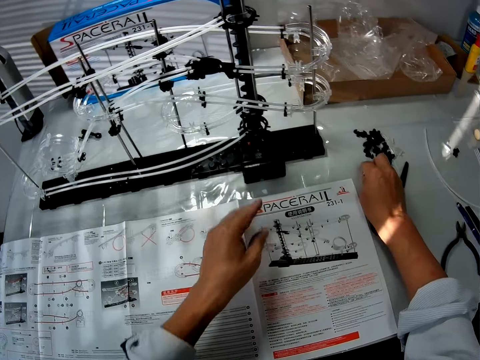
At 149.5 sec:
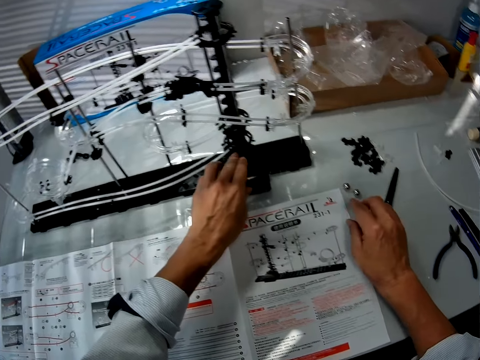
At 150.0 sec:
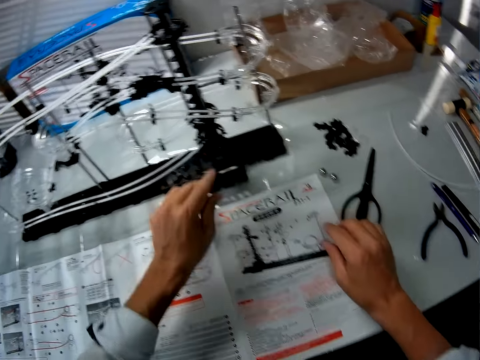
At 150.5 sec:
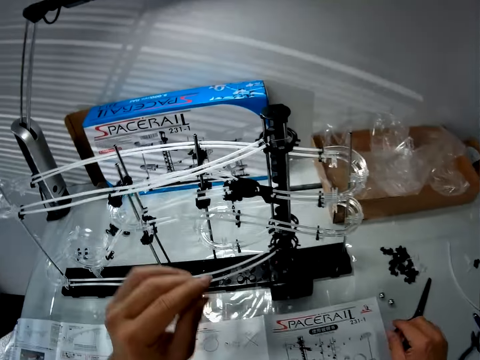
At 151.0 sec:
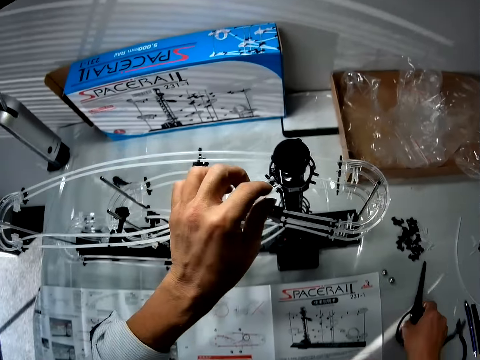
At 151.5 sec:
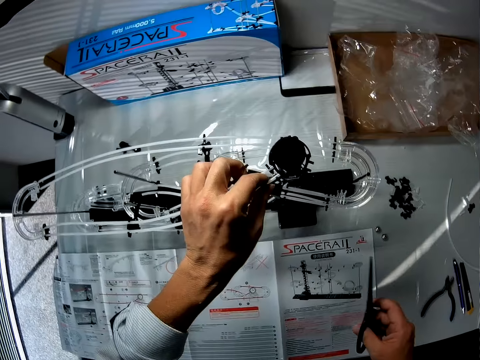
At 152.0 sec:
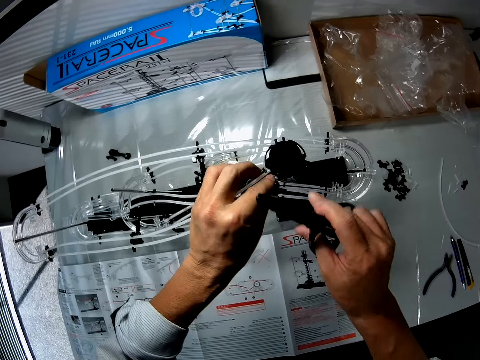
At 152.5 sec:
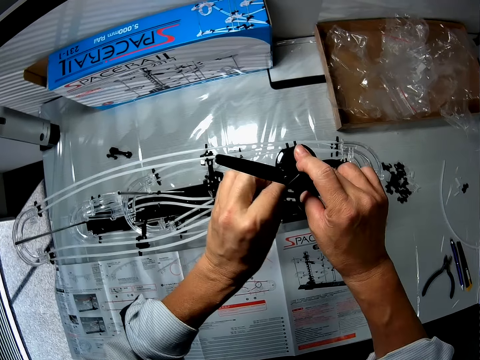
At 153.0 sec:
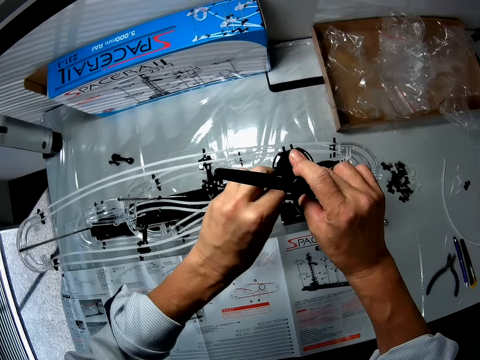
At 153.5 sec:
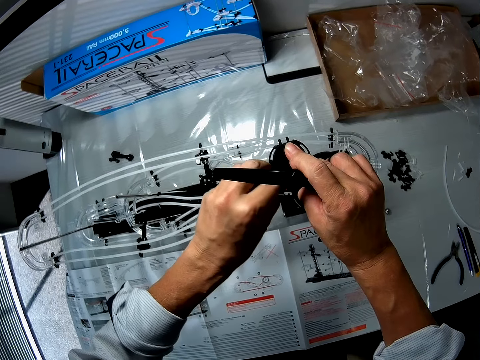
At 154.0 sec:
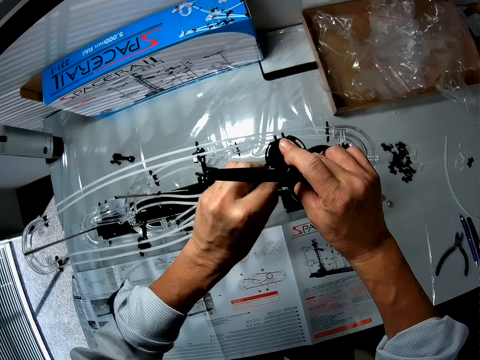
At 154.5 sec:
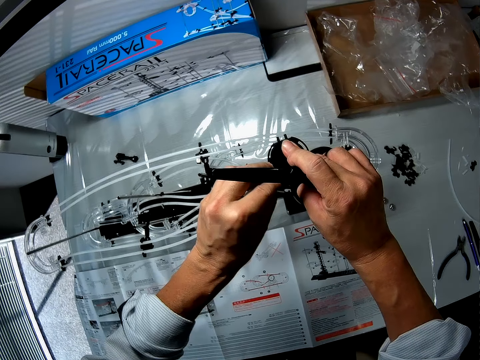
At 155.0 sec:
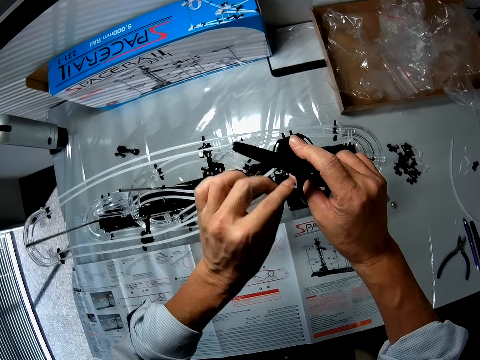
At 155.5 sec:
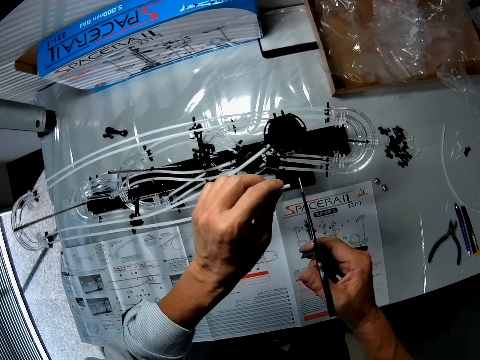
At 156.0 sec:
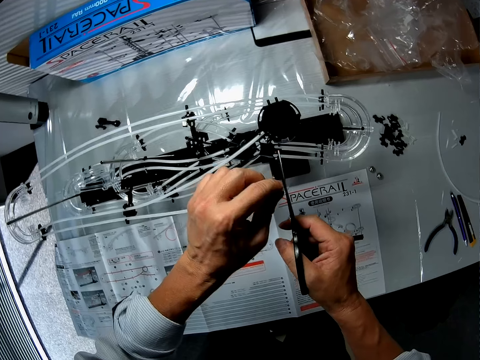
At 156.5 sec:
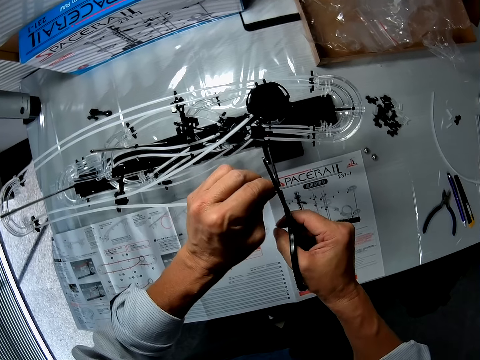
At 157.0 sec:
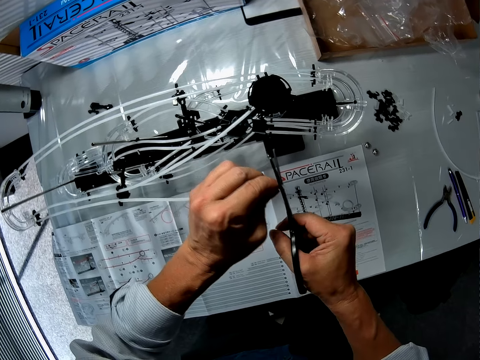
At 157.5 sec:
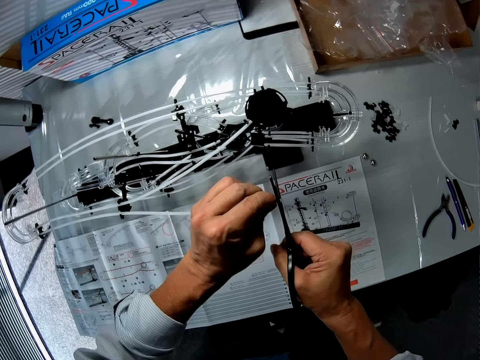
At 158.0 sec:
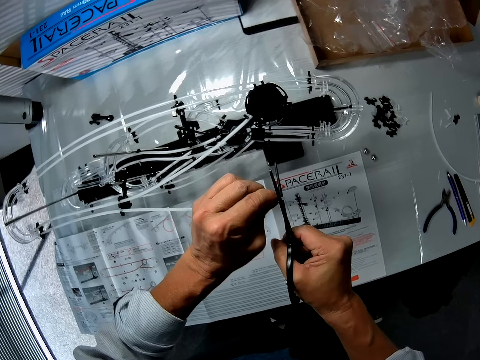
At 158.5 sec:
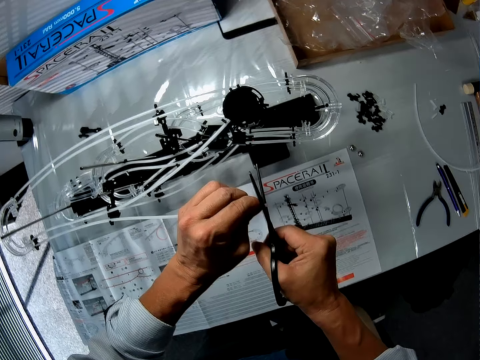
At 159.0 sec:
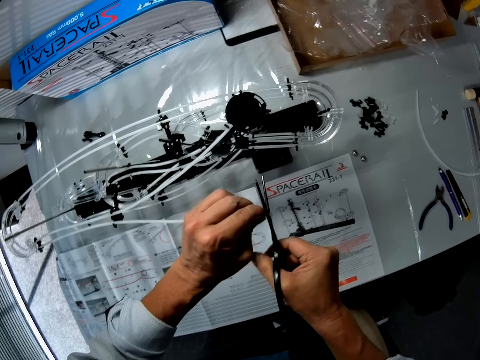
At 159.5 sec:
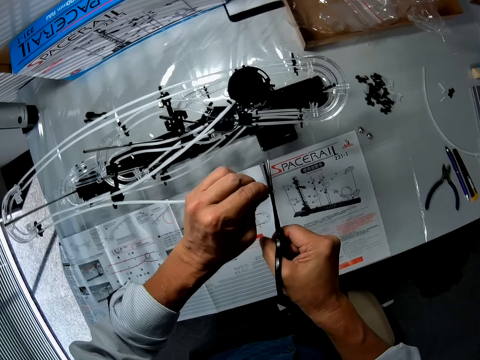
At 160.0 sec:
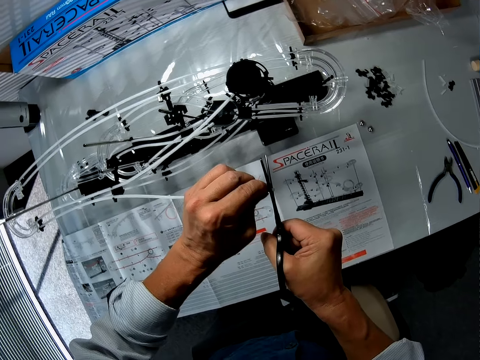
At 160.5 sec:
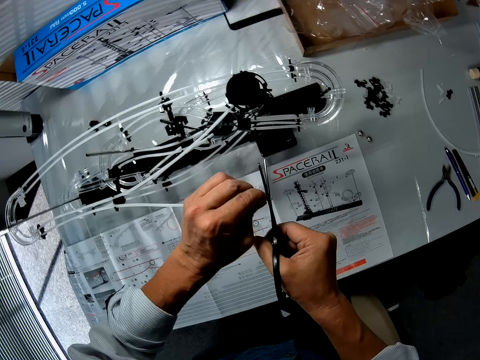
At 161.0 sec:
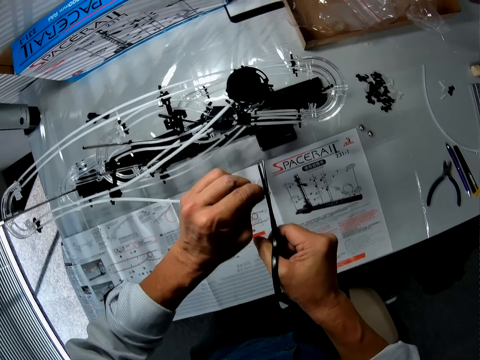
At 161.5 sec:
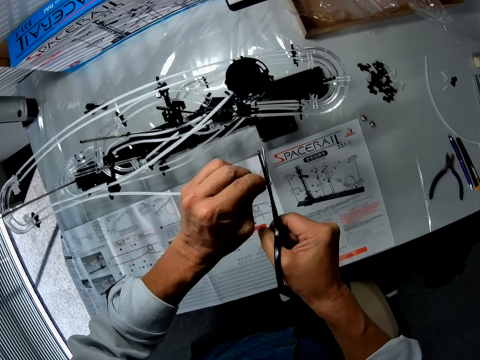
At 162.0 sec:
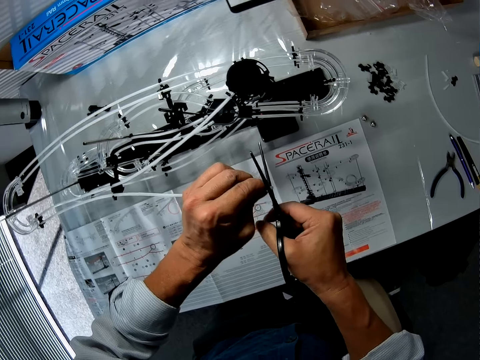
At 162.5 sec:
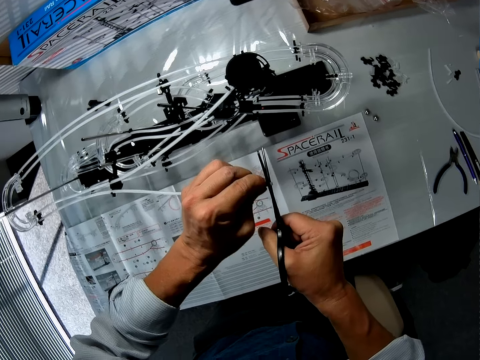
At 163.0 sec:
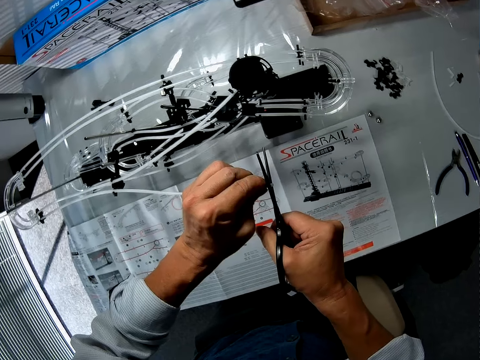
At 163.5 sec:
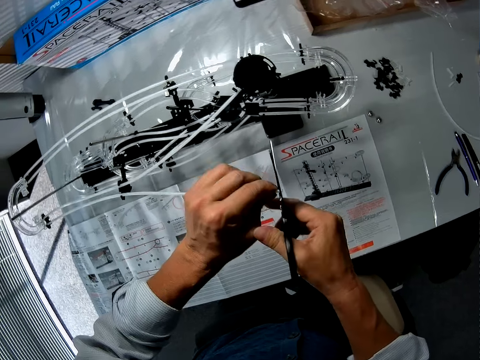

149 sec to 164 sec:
The camera wearer puts the marble balls on the table. They switch the space rail off. They pick the scissors from the table. They detach a tube from the toy assembly. They remove a hand from the space rail. They cut the tube.

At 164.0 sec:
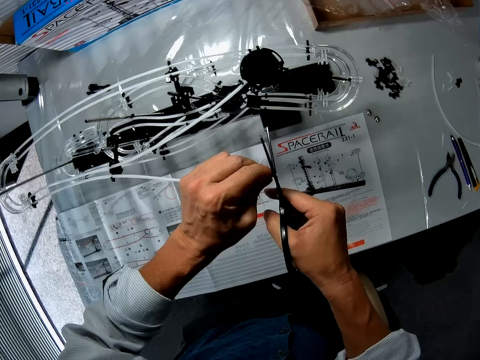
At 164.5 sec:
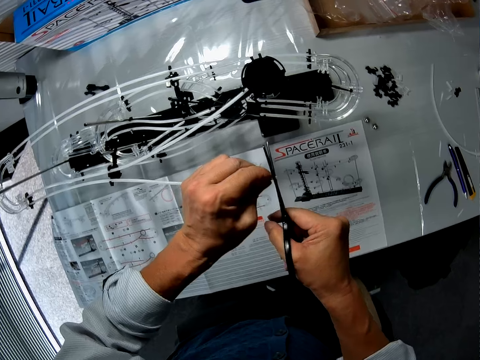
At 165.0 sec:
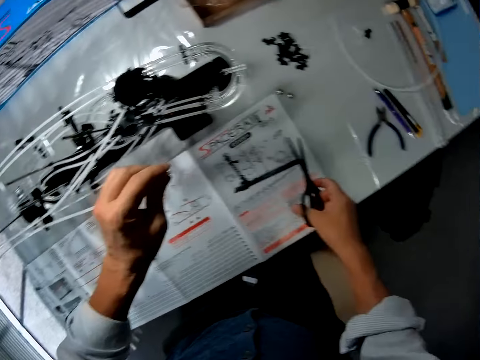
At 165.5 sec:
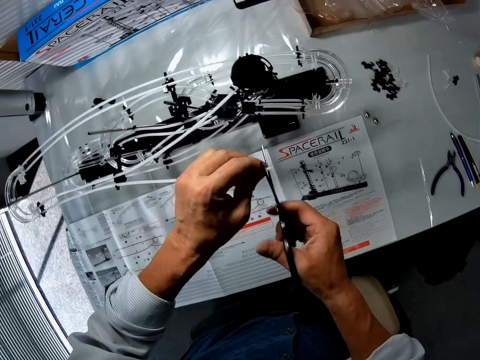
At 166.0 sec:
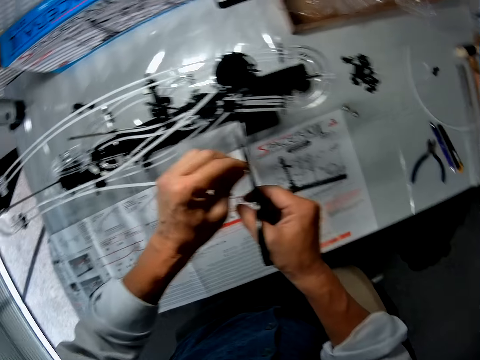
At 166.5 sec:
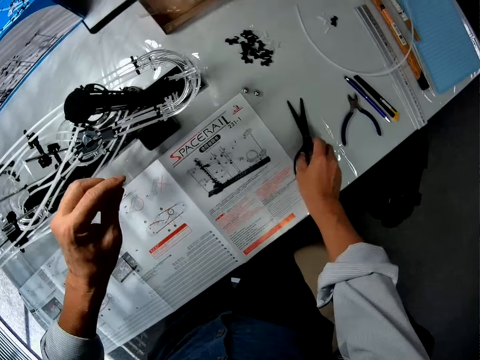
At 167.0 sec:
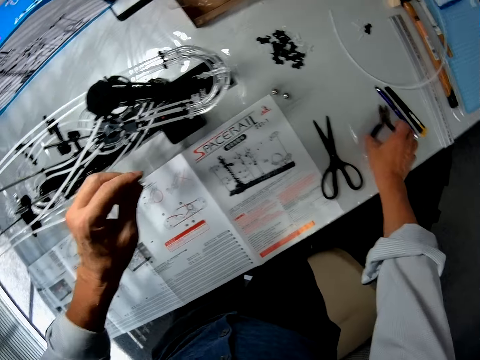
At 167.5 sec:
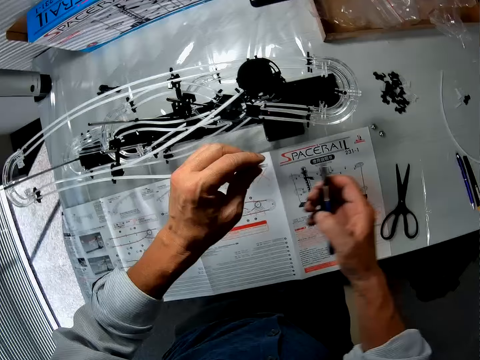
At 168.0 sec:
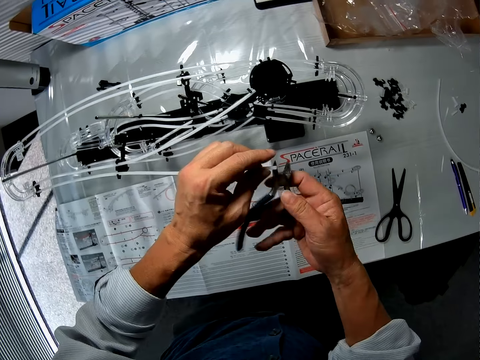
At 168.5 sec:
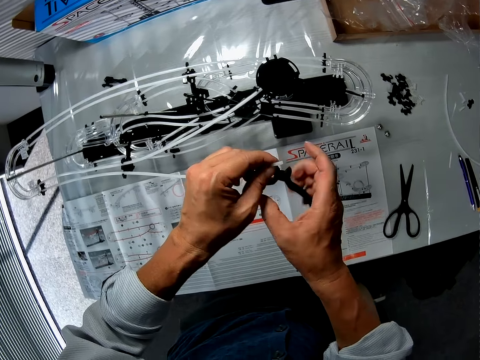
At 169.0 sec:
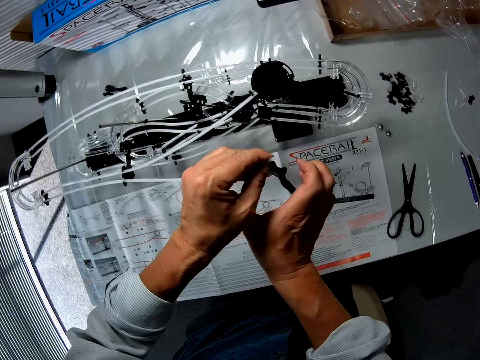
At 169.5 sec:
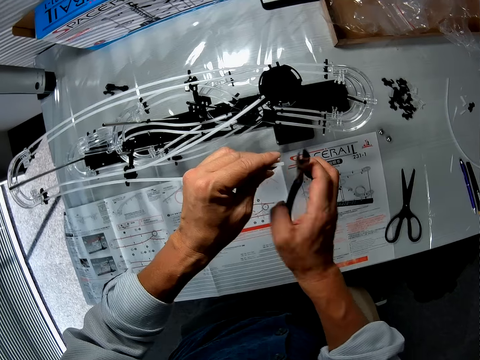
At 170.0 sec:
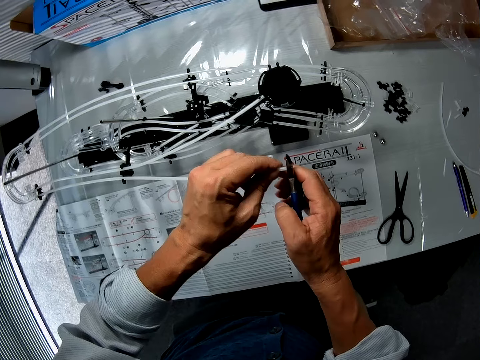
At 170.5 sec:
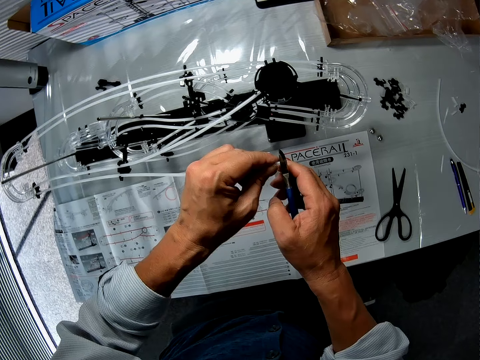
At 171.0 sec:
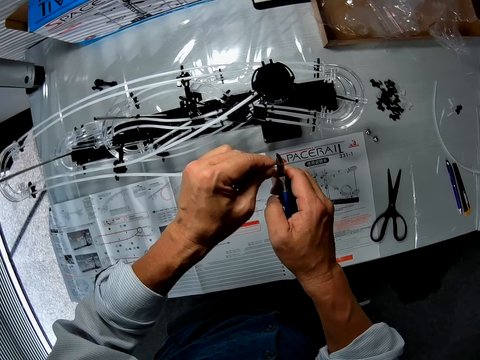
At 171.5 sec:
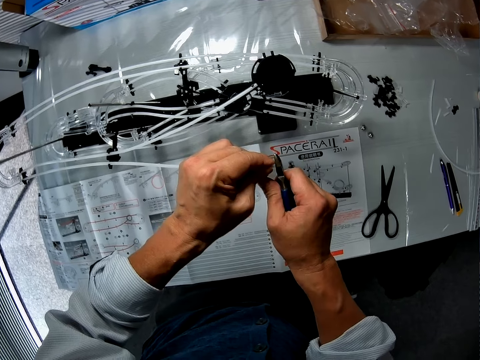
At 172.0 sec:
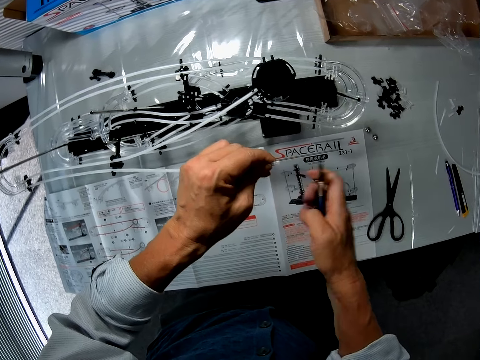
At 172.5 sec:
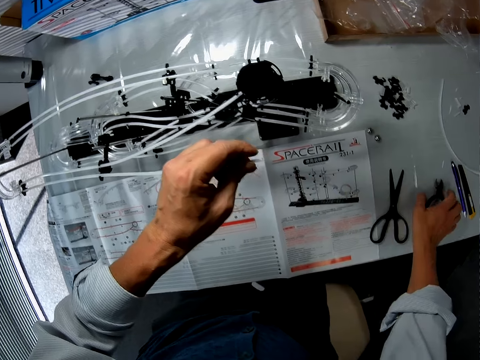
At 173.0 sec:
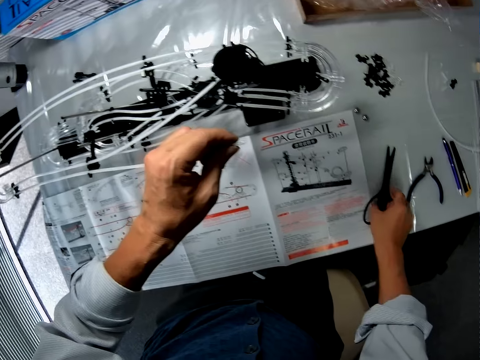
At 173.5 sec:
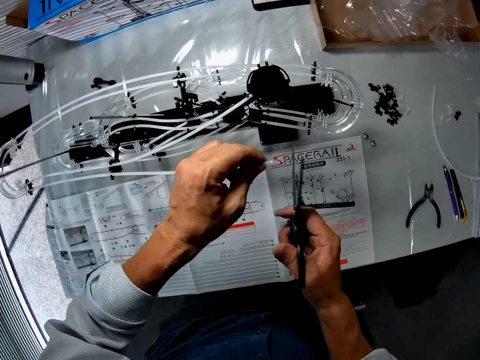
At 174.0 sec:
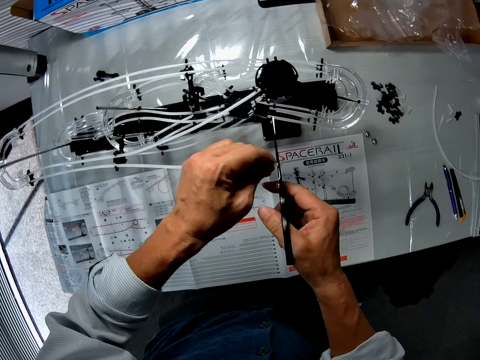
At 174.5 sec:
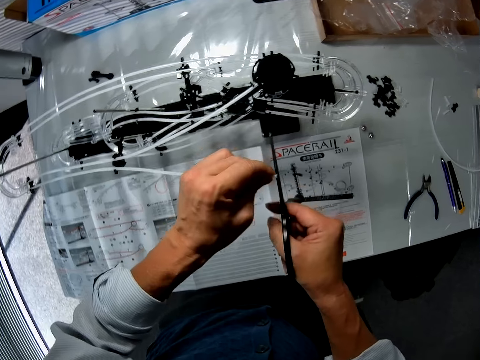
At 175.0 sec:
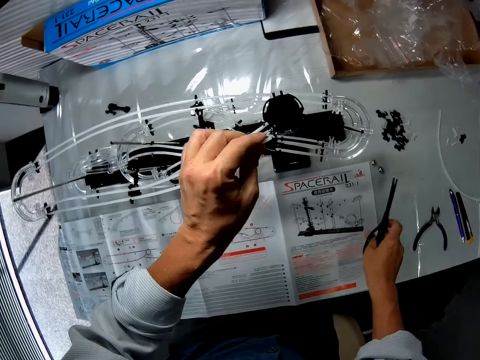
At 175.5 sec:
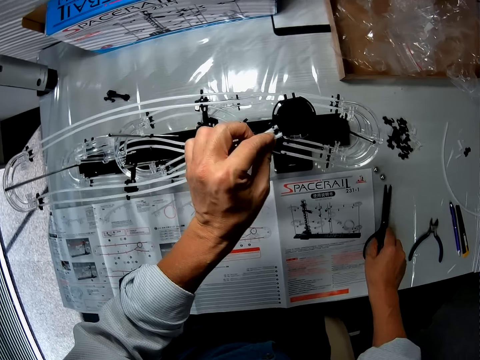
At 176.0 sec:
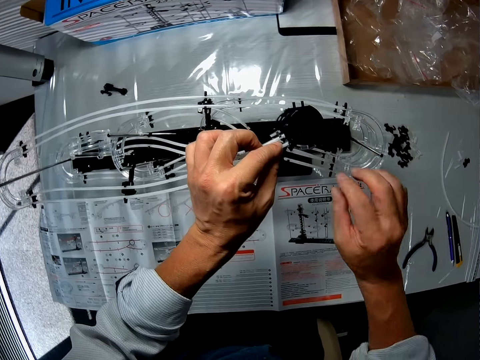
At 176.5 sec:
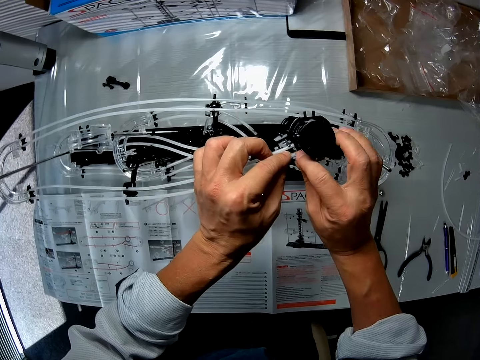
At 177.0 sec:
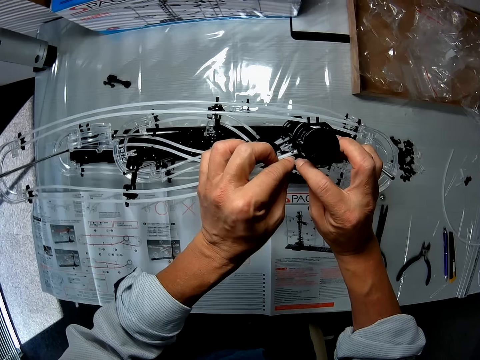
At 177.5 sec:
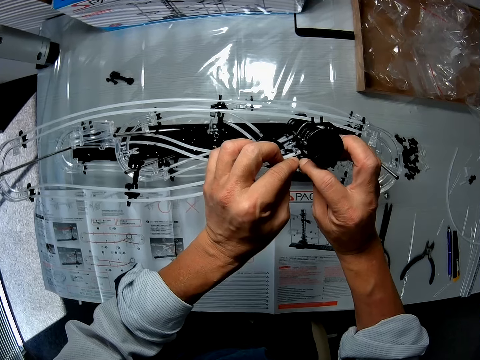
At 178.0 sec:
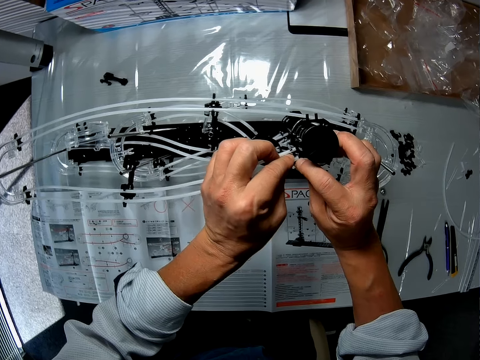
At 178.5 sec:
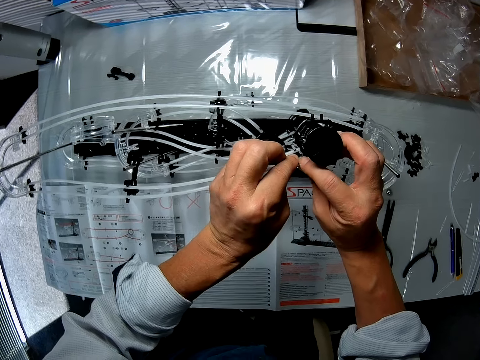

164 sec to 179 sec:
The camera wearer drops the scissors on the table. They pick a wire cutter or pliers from the table. They turn the pliers. They press the space rail with the pliers. They cut the tube with the wire cutter. They drop the wire cutter on the table. They pick the scissors from the table. They cut the tube with the scissors. They drop the scissors on the table. They fix the tube on the roller coaster toy.
